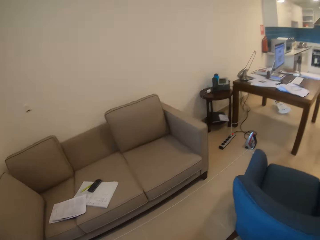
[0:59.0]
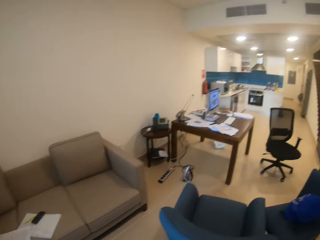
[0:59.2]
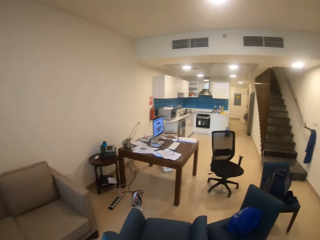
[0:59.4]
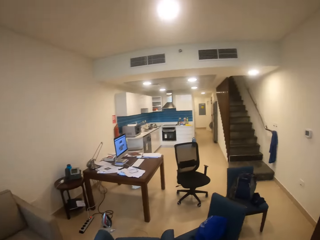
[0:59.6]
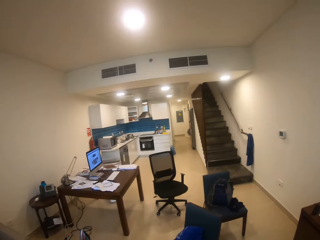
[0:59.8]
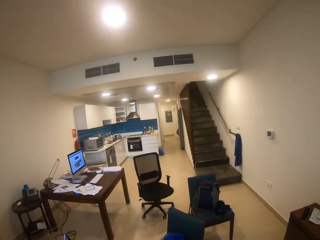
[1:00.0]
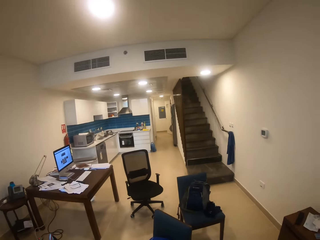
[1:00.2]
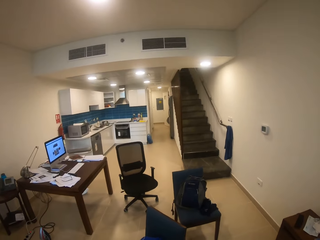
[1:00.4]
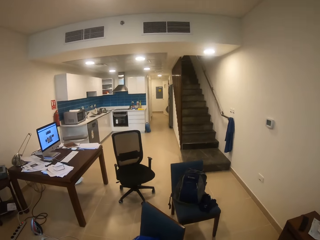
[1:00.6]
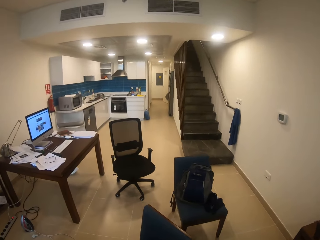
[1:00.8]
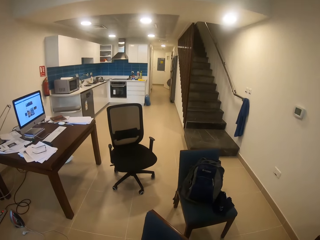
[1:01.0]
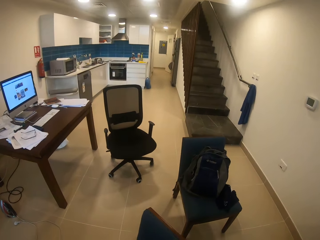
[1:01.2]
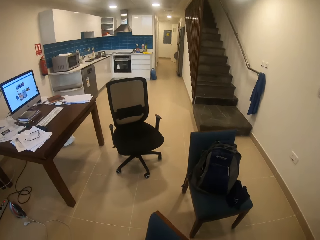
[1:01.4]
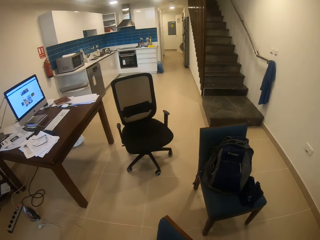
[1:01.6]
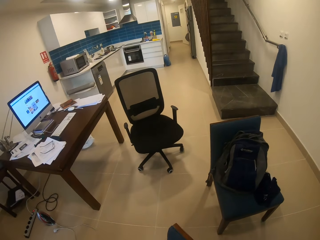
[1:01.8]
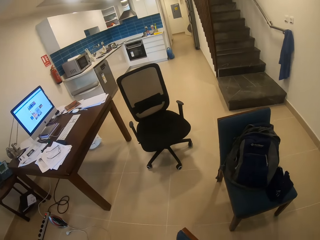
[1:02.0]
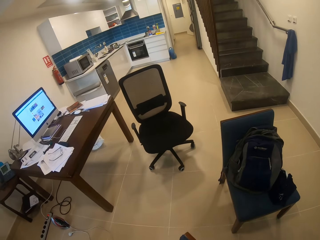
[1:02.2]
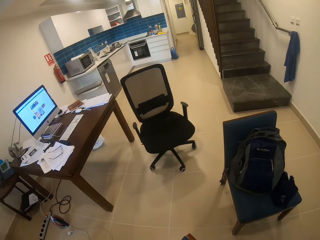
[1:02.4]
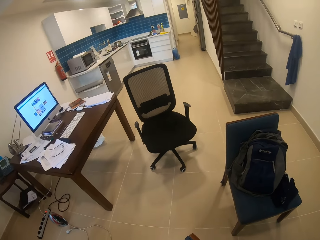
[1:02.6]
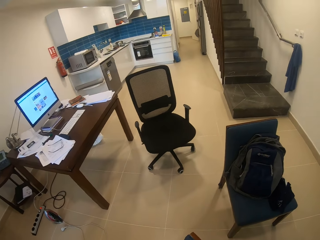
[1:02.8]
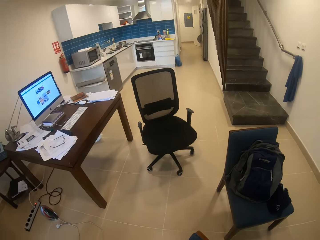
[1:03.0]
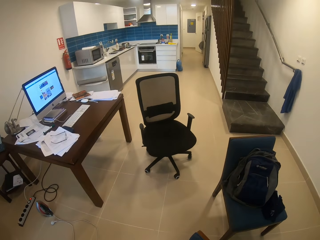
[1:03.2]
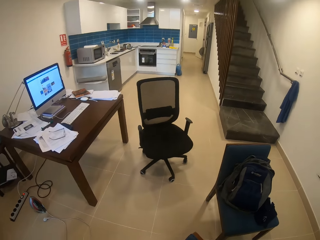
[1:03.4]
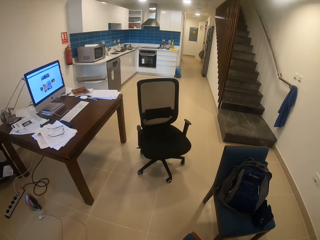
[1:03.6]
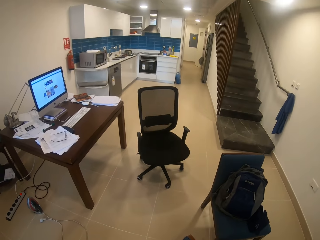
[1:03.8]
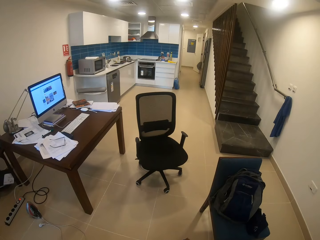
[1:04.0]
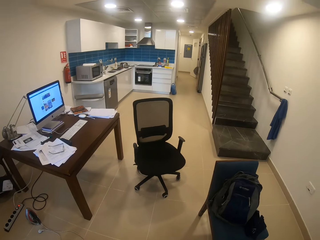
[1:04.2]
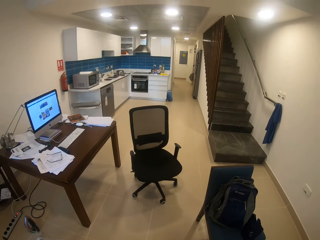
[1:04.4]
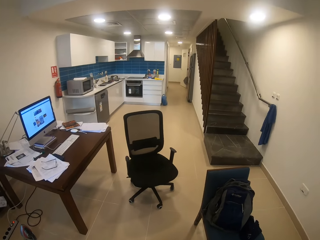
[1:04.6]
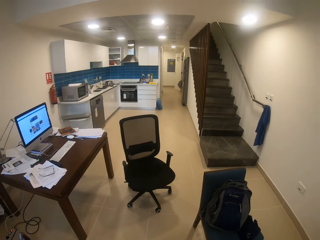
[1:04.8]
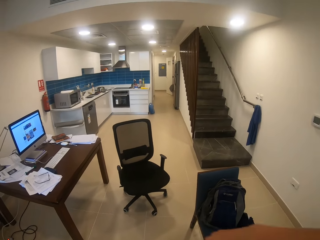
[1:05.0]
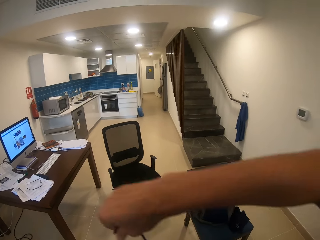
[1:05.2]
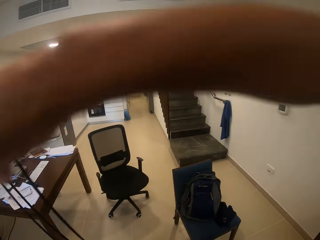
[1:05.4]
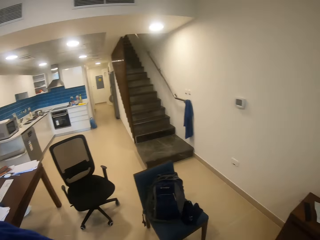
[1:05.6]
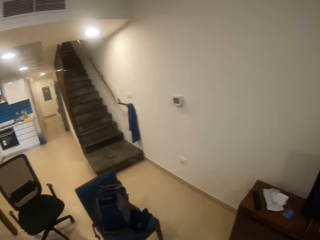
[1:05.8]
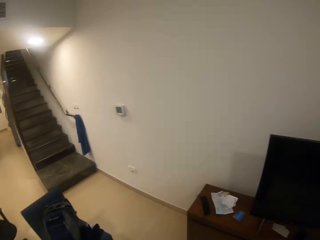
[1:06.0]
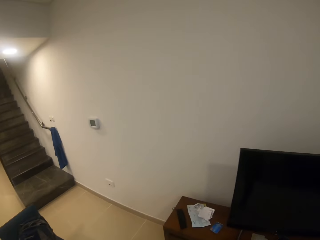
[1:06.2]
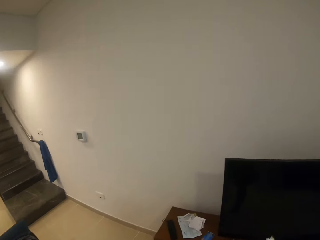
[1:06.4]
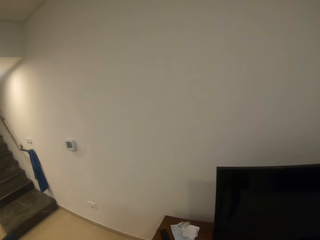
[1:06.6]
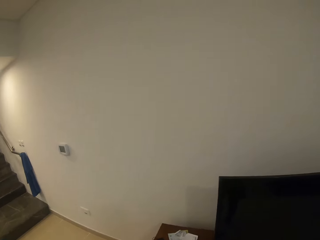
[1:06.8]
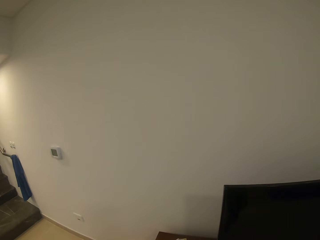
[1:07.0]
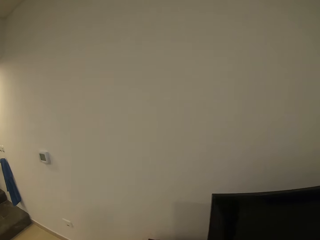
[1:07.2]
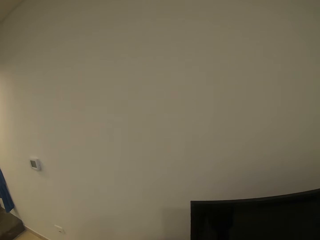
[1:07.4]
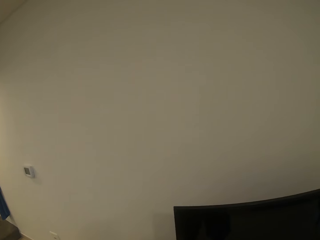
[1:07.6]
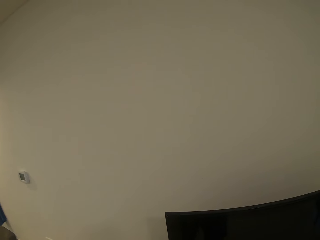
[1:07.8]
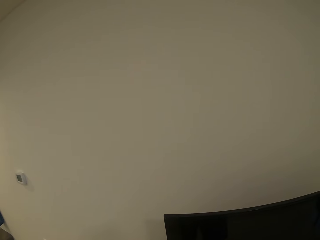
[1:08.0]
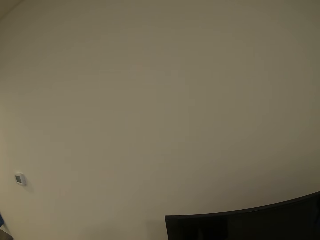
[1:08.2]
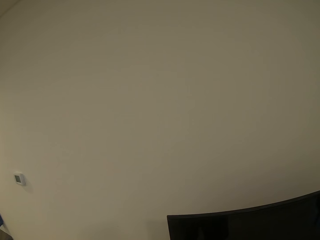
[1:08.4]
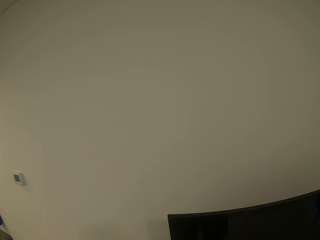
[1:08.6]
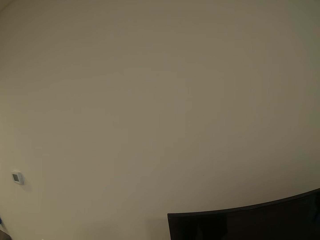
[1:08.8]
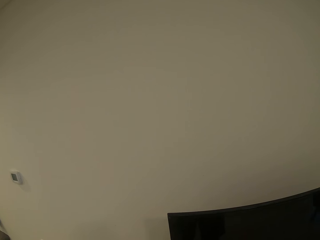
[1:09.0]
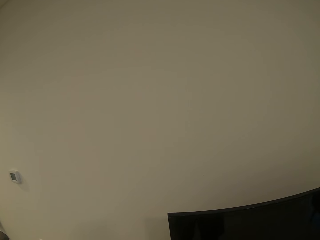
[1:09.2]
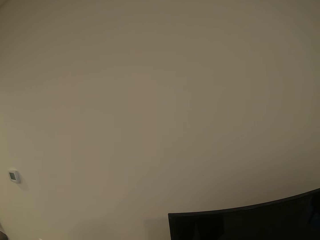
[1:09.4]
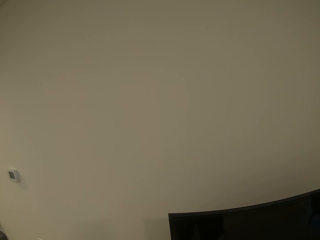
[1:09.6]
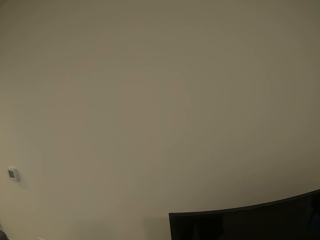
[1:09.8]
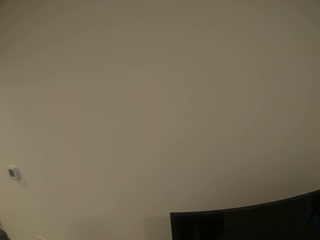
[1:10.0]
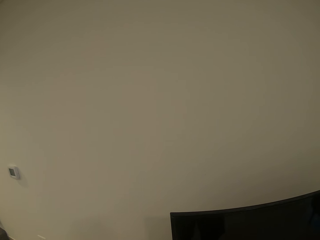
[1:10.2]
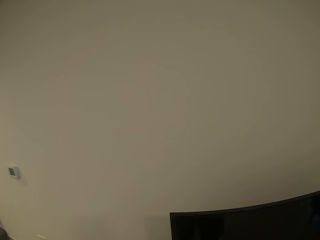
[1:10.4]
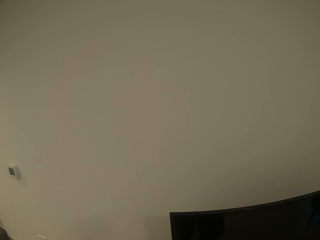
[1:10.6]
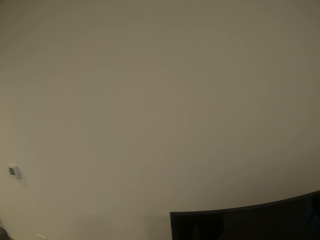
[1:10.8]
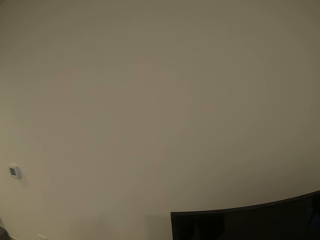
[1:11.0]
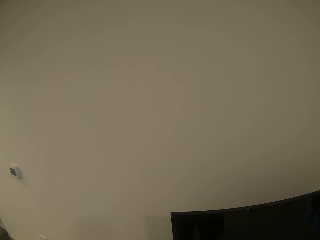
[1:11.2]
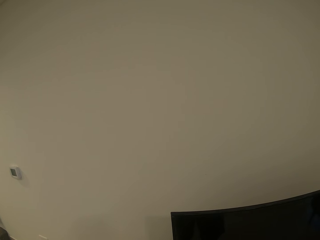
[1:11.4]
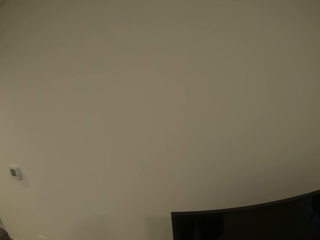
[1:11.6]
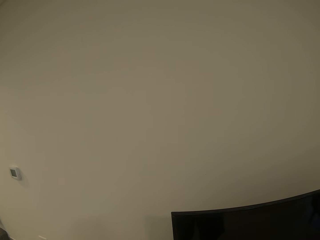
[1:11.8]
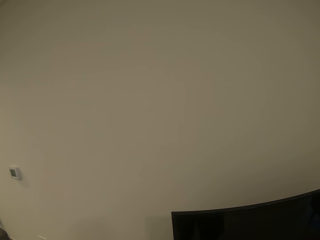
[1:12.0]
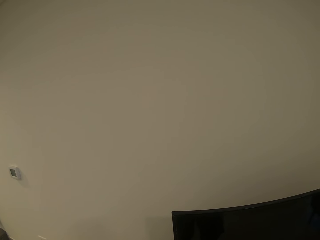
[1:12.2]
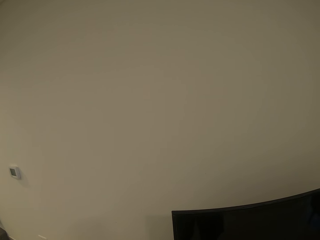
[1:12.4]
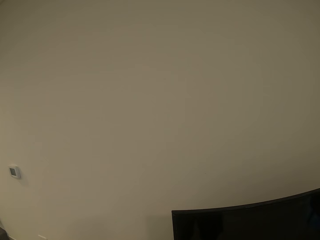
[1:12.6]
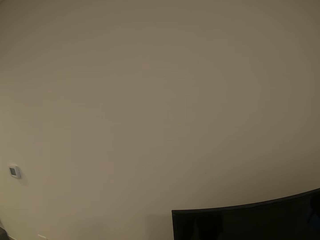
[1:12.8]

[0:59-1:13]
The camera wearer holds the bag. They walk towards a study table. They lift a hand. They look around. They walk towards a wall.

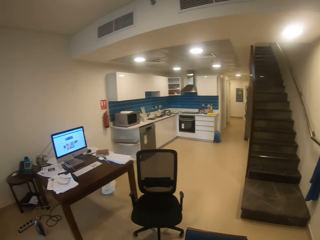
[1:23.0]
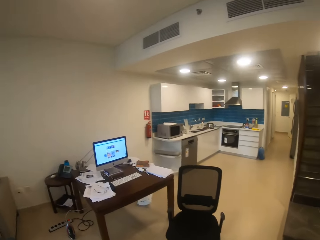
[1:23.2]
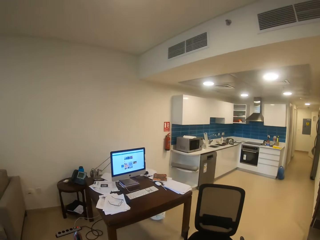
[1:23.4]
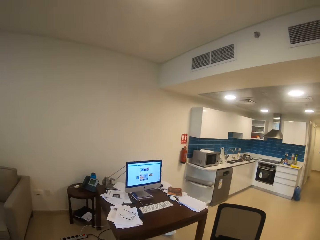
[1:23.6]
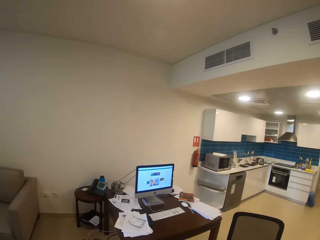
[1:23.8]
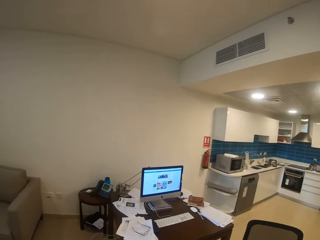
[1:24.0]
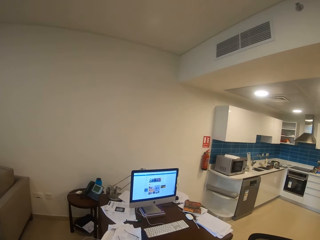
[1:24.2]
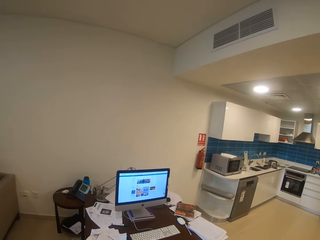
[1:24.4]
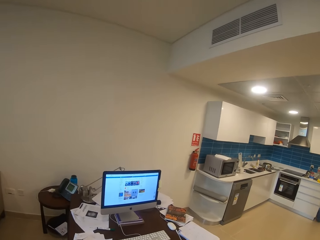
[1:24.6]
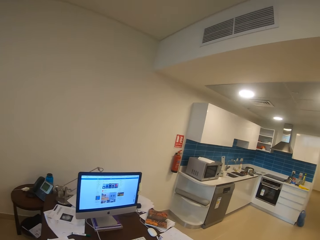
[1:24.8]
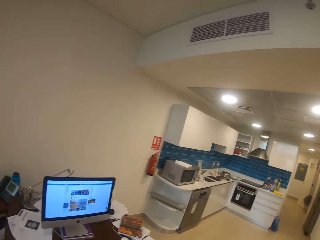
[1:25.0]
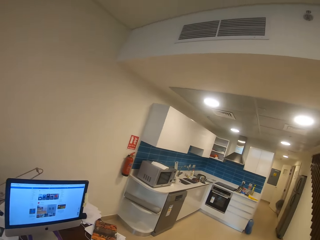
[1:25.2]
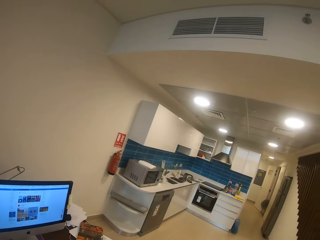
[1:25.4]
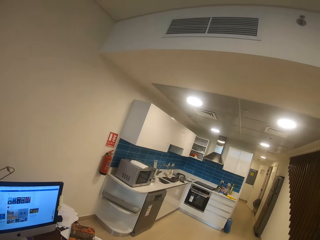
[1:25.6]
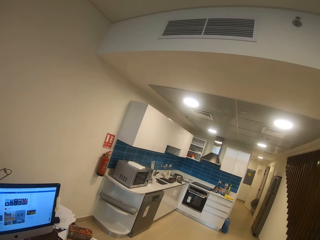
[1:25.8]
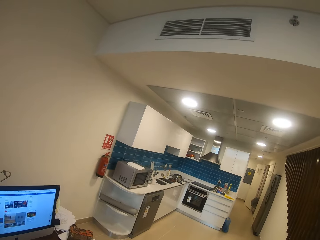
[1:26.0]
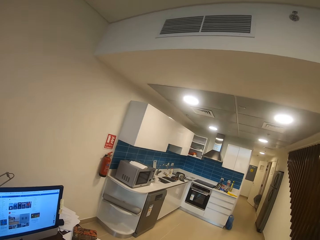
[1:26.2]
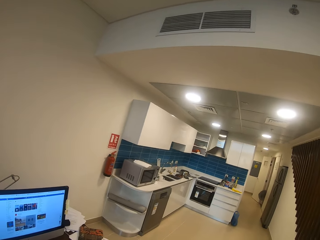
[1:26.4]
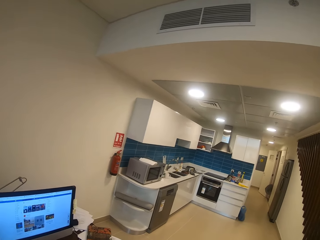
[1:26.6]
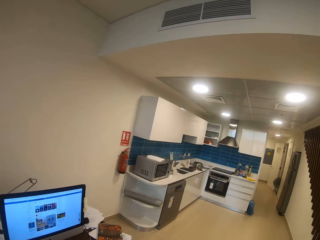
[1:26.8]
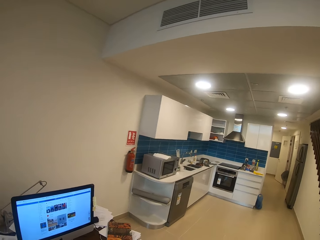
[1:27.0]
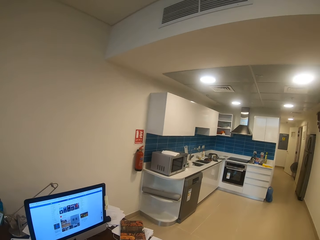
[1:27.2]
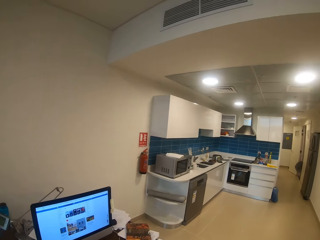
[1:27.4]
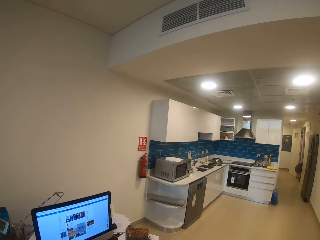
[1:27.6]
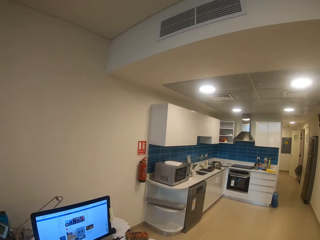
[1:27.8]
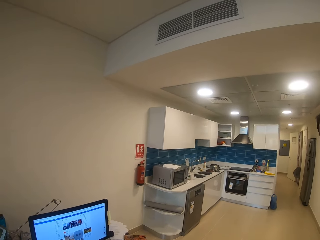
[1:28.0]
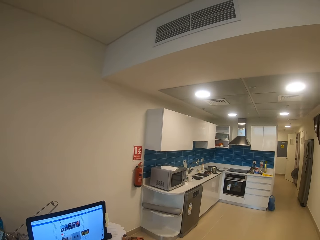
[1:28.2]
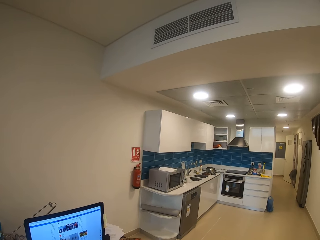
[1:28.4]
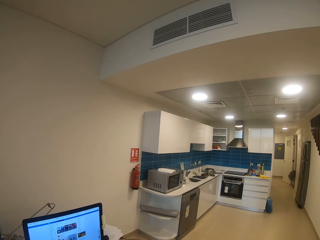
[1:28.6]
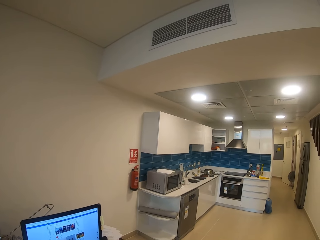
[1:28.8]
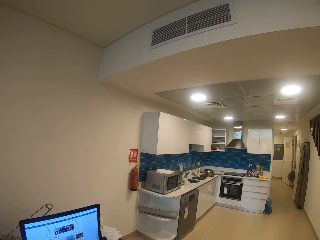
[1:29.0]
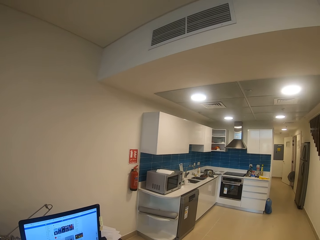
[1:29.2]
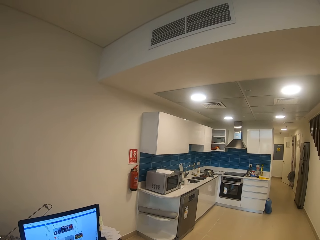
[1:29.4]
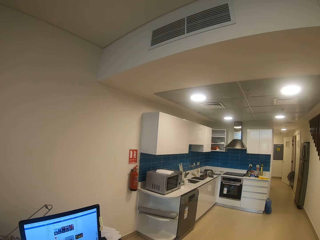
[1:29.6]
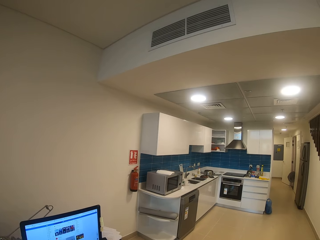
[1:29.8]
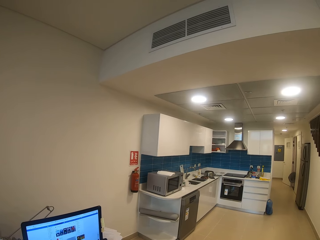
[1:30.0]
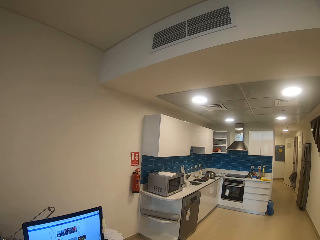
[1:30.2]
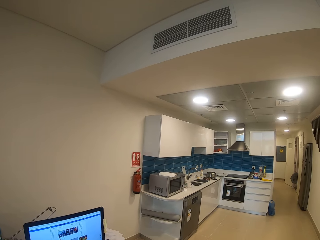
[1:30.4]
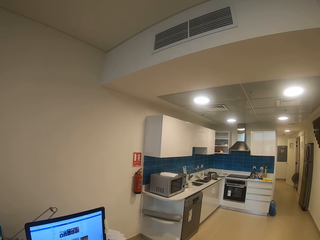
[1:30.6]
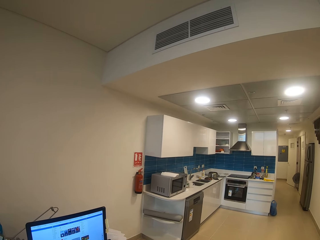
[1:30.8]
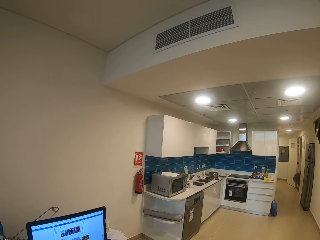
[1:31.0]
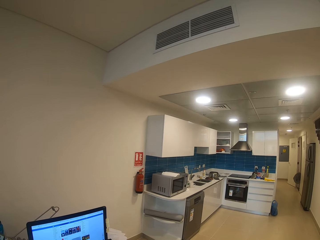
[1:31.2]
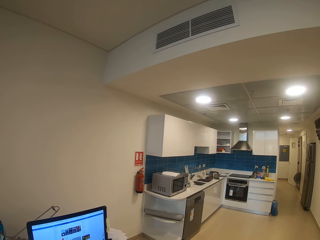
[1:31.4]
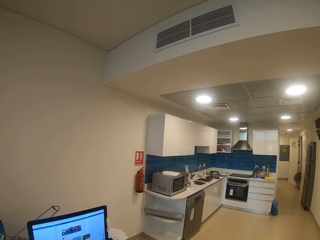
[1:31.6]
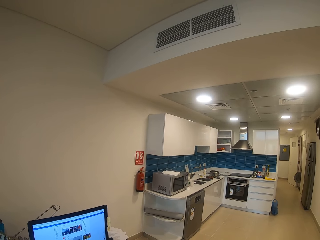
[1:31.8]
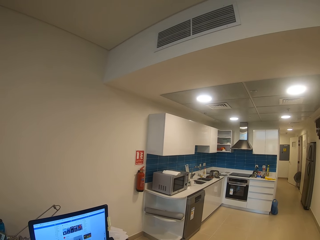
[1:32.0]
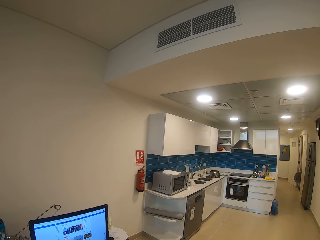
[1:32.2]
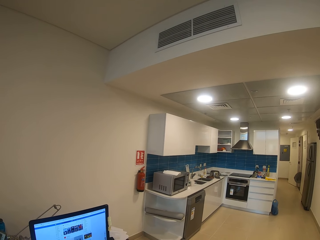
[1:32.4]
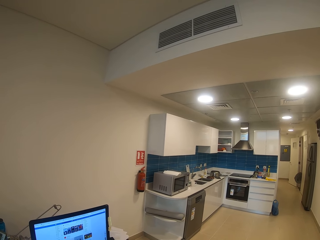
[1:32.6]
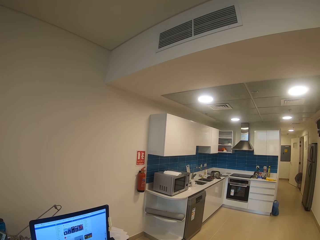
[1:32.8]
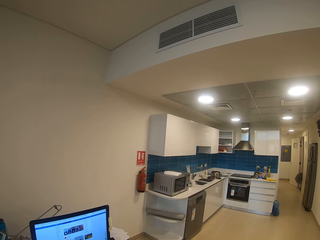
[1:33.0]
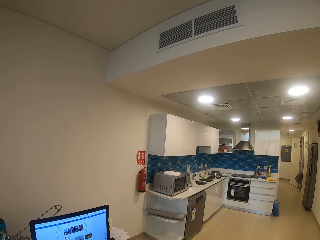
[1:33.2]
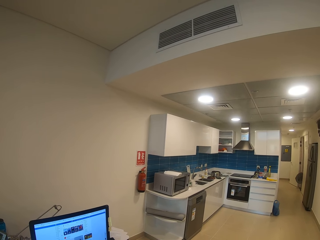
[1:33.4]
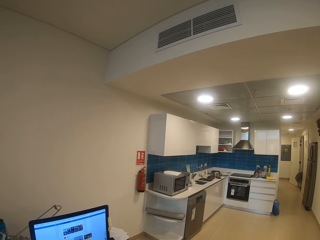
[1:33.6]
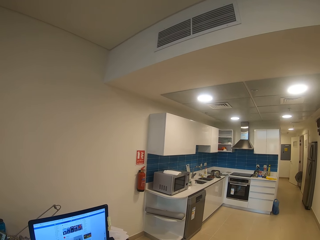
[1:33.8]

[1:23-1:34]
The camera wearer walks towards the stairs. They walk in the room. They walk towards a study table. They look around. They walk towards the kitchen.
